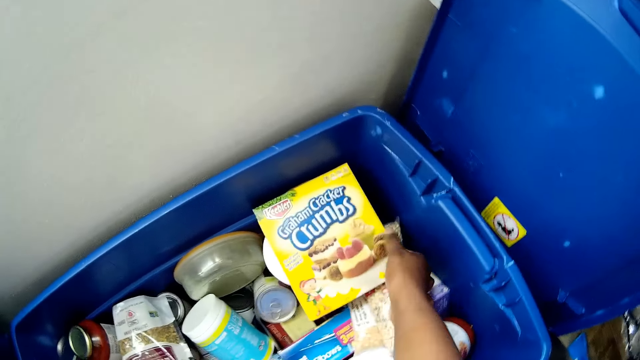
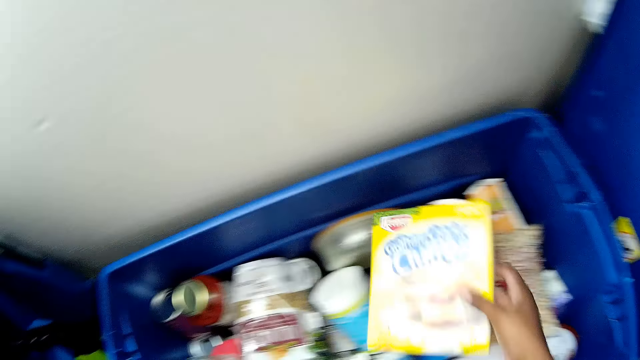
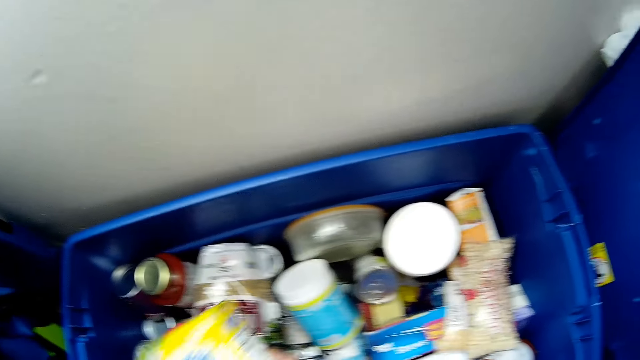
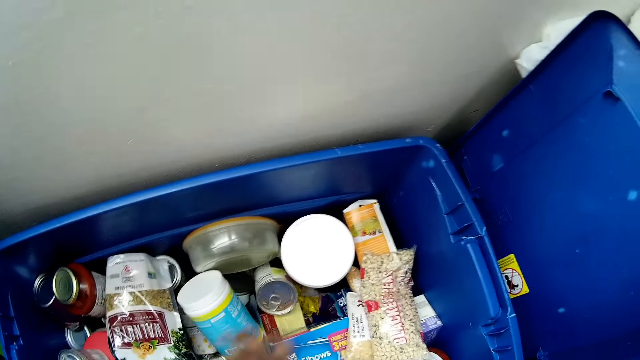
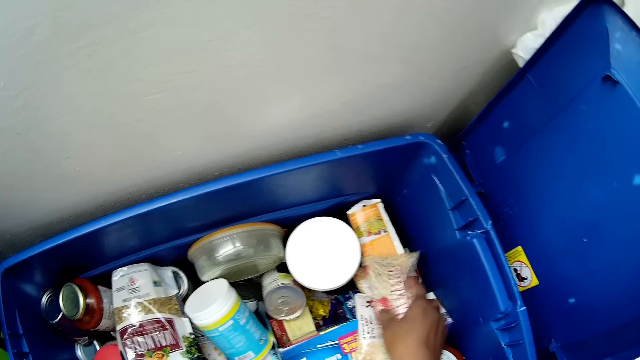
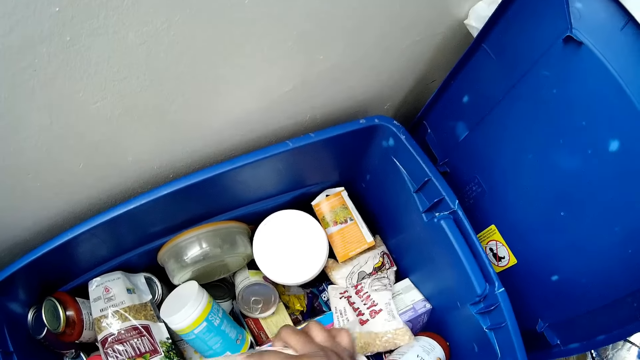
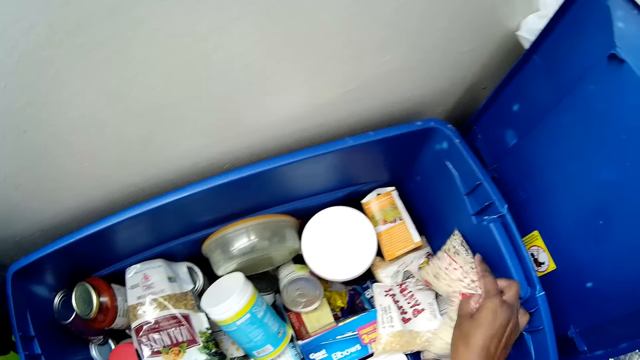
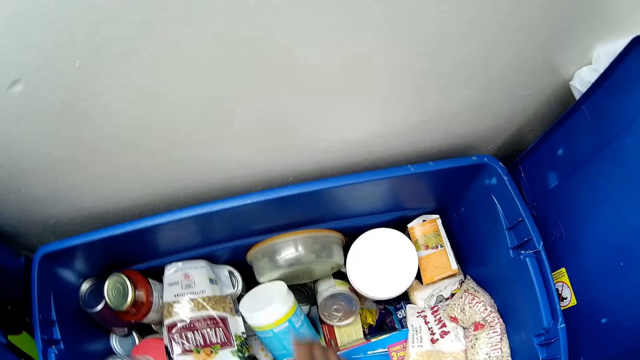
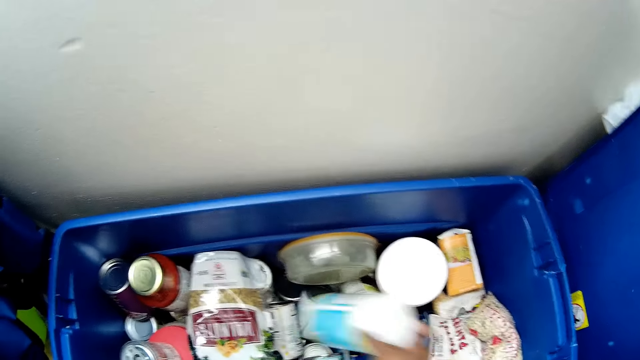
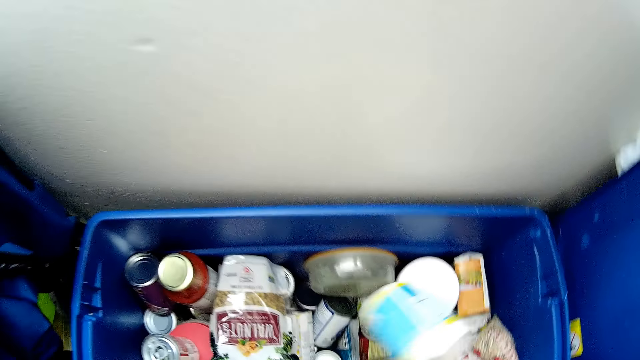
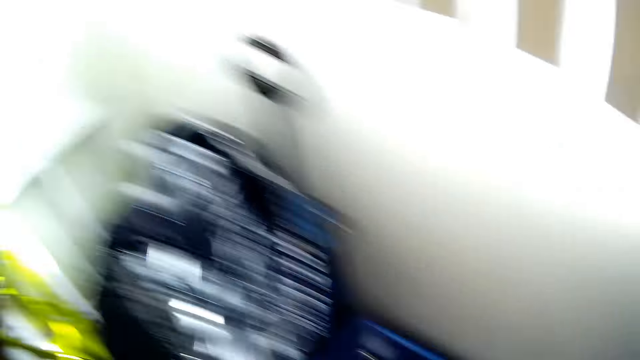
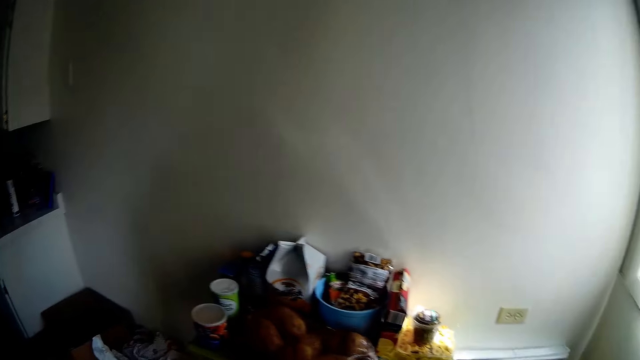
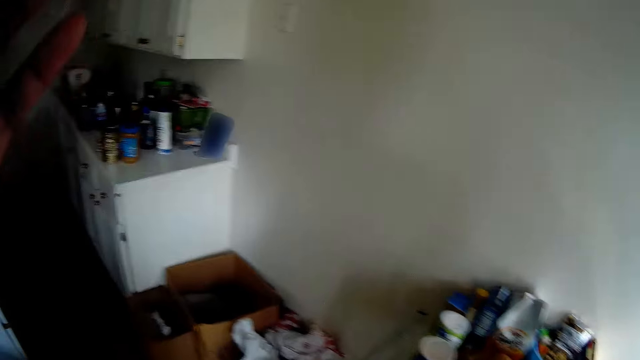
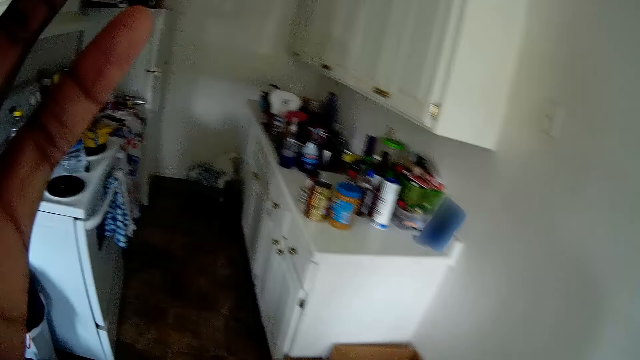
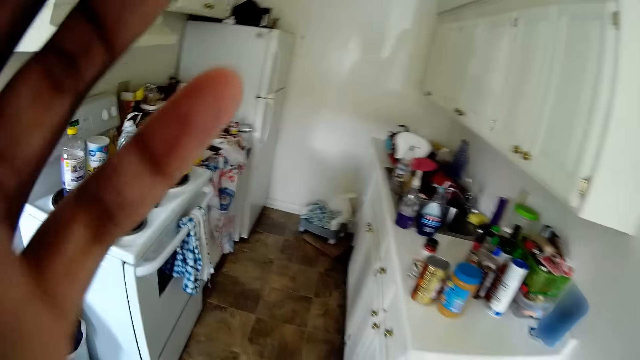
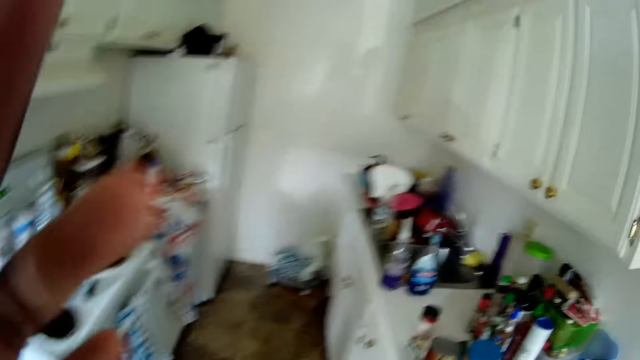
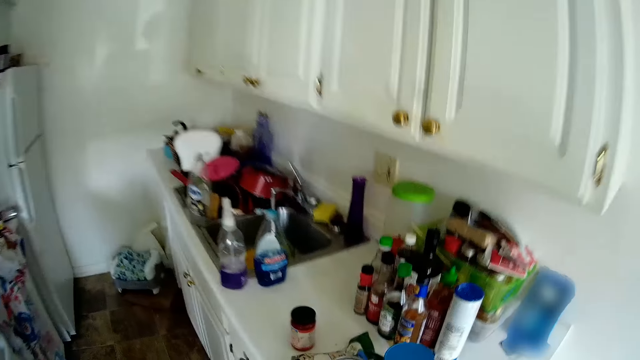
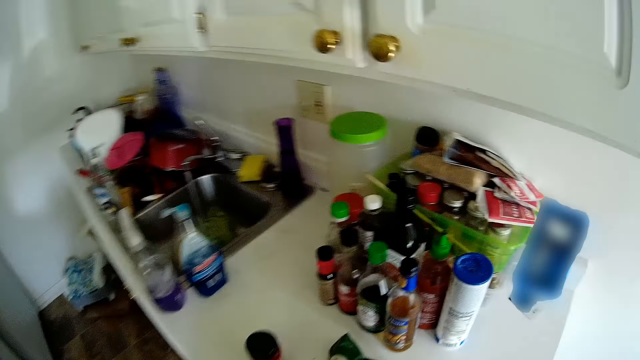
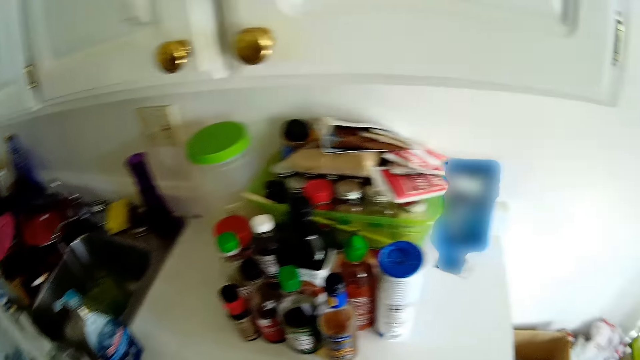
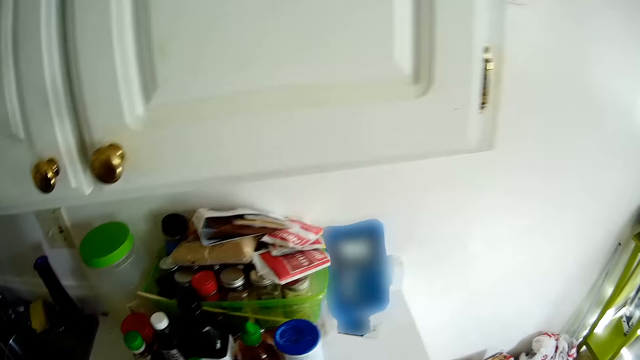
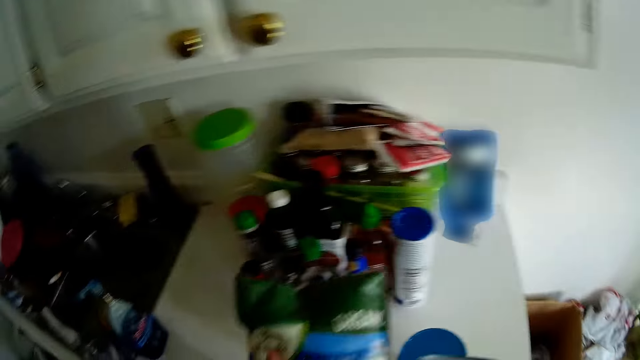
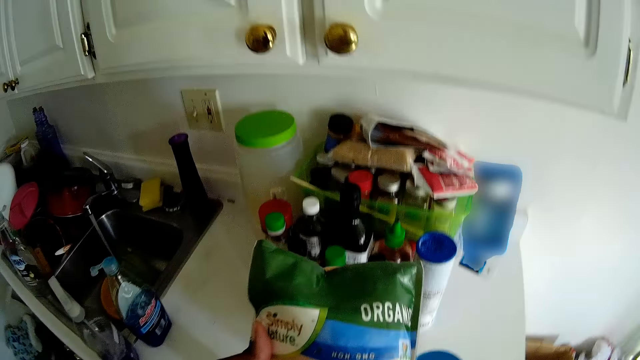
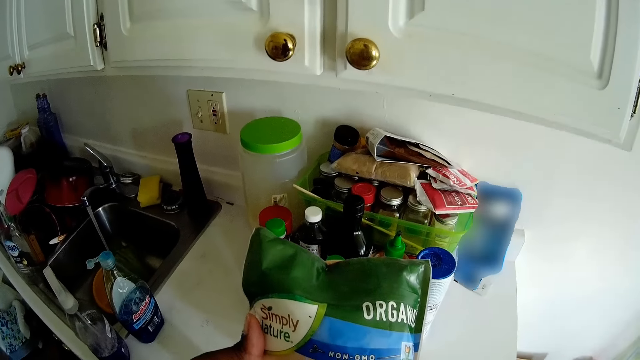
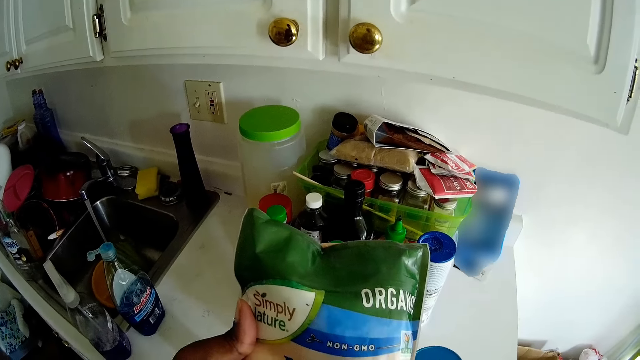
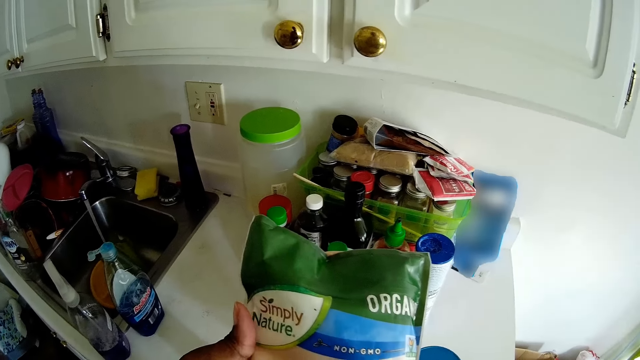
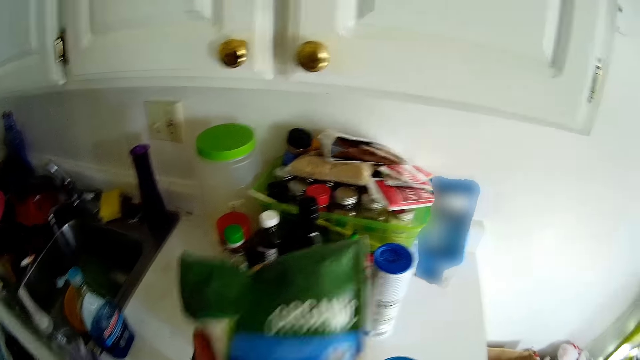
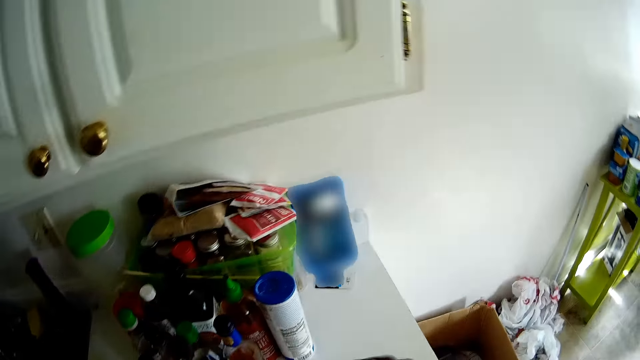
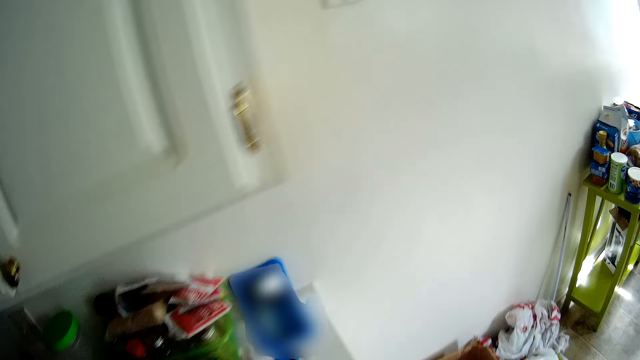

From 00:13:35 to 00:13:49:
The camera wearer grabs a box of crackers from the container on the floor with her right hand. She adjusts a bag of peas in the container on the floor with her right hand. She adjusts a jar of sugar in the container on the floor with her right hand. She picks a tin. She adjusts her camera with her left hand. She looks around the kitchen. She holds a pack of cereal in her left hand. She looks at a packet of foodstuff. She looks around.

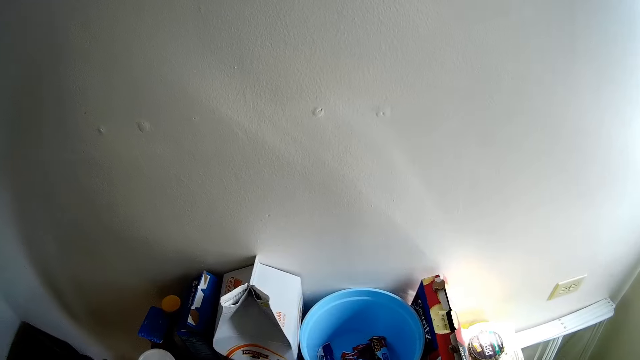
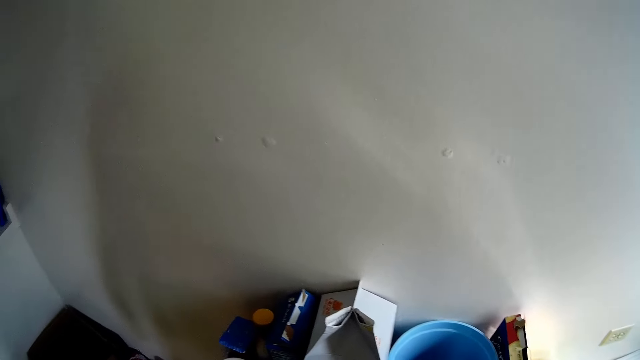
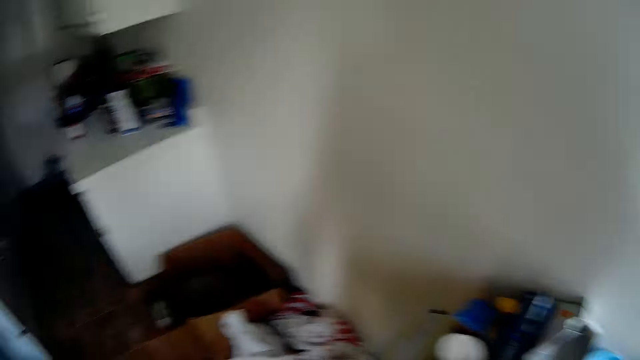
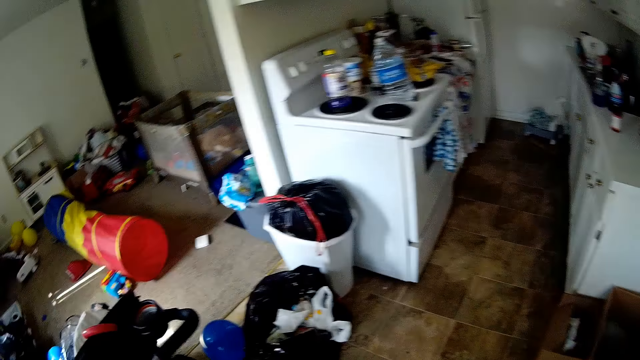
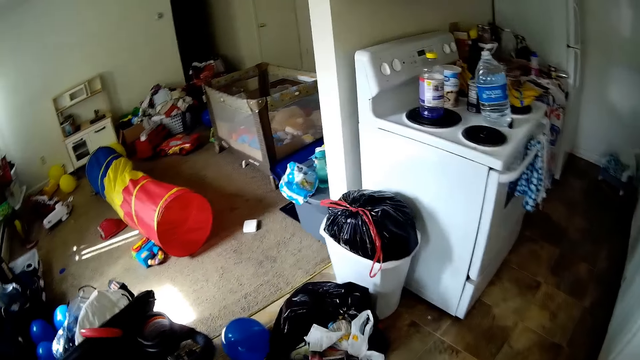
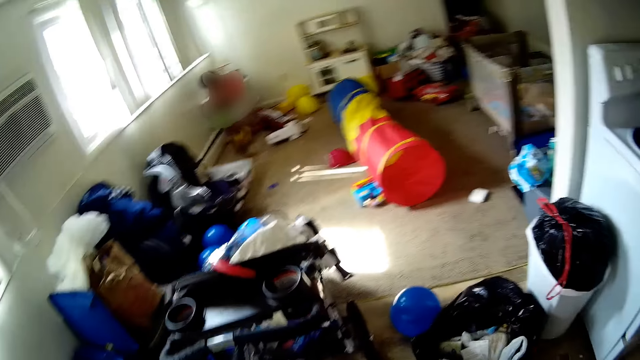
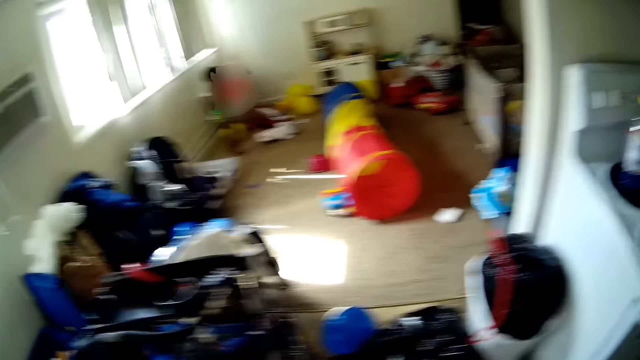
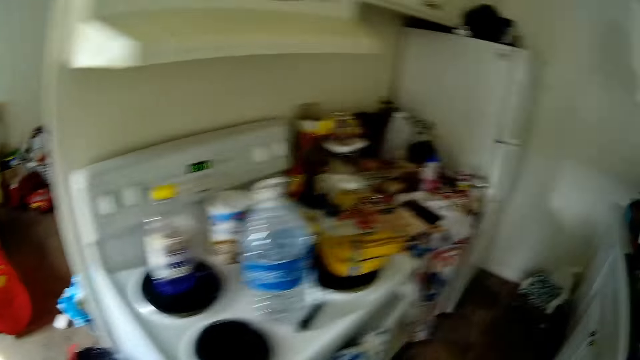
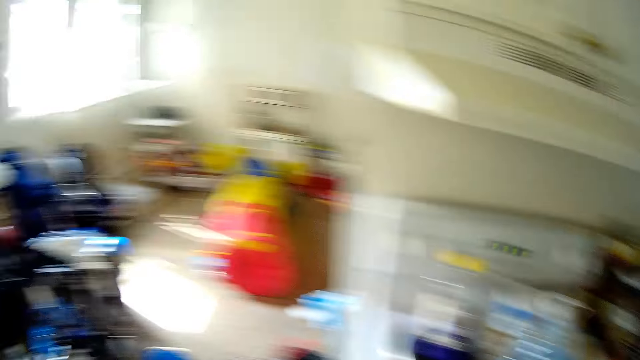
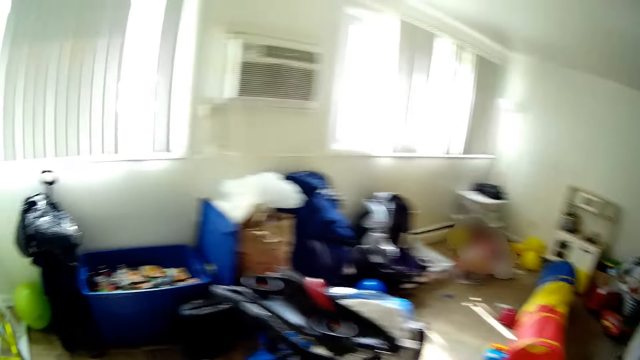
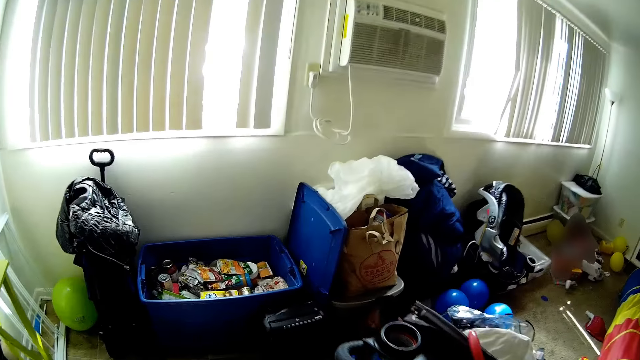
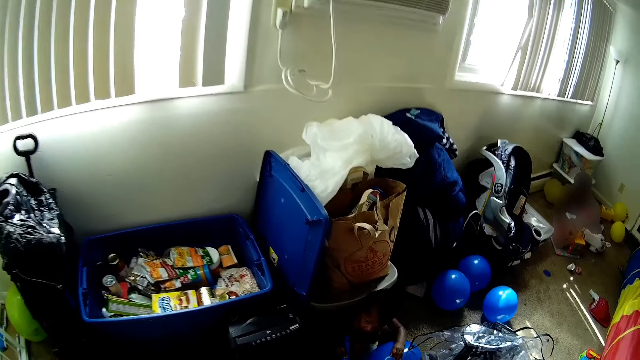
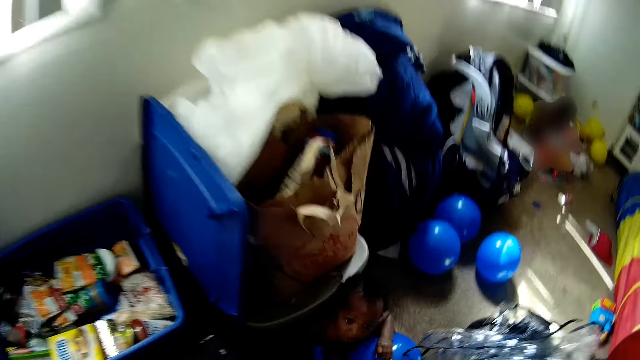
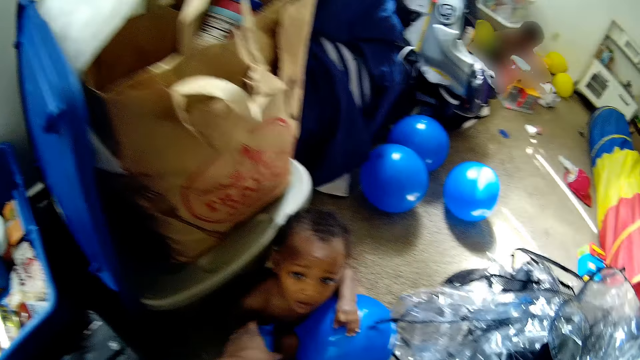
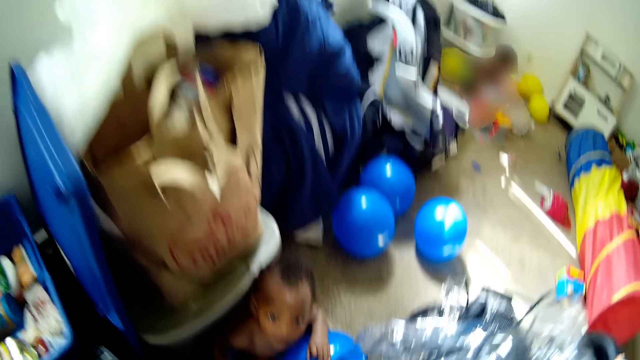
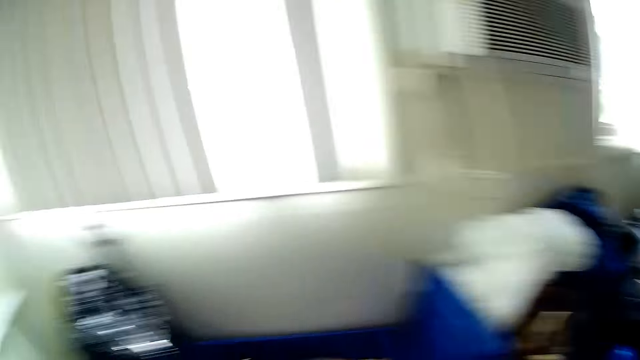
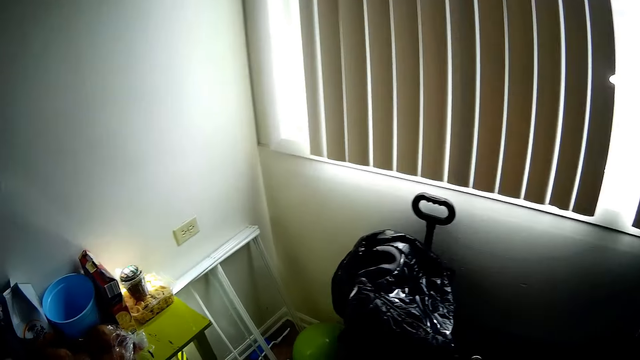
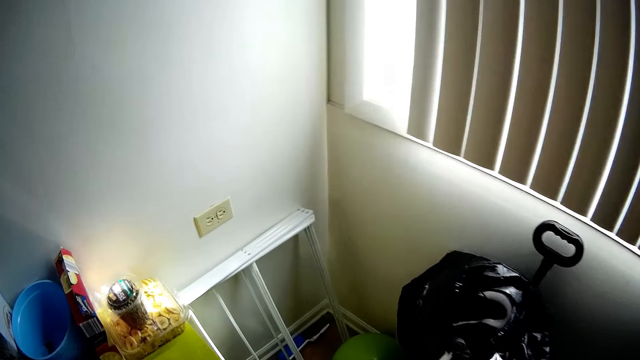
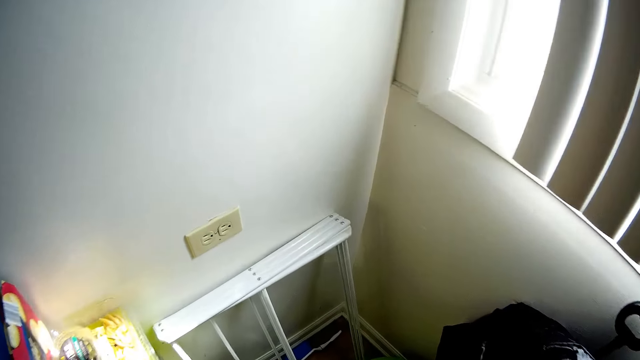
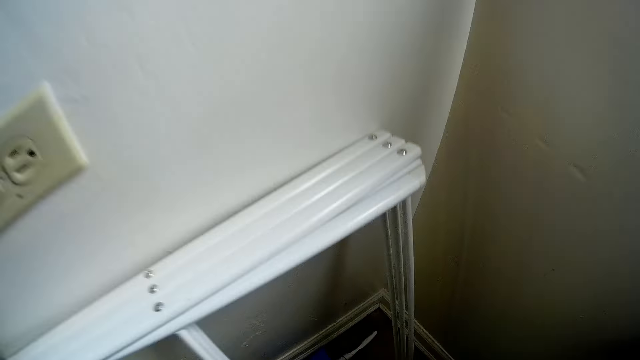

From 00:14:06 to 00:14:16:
The camera wearer picks a bar of chocolate from the table with her right hand. She walks around. She throws the bar of chocolate into the bin with her right hand. She collects an object from a boy with her left hand. She gives the boy a snack bar. She walks around.
